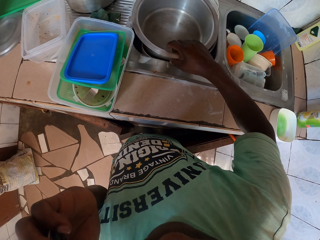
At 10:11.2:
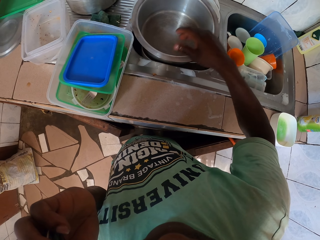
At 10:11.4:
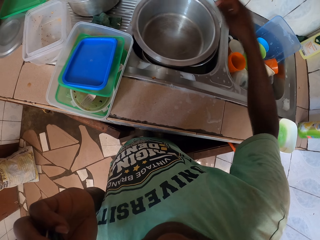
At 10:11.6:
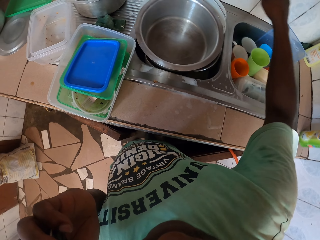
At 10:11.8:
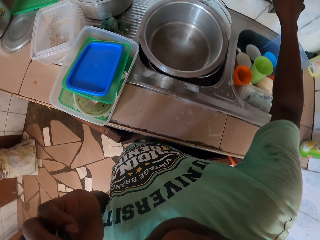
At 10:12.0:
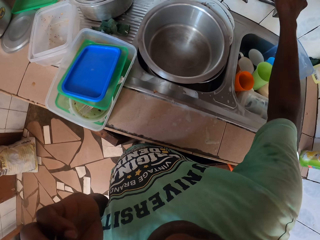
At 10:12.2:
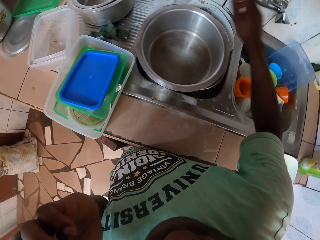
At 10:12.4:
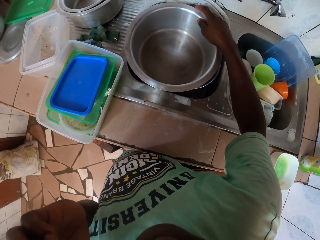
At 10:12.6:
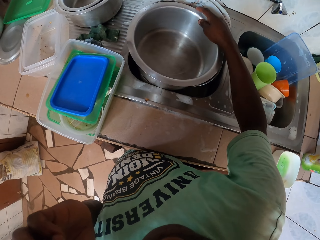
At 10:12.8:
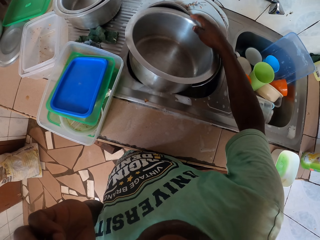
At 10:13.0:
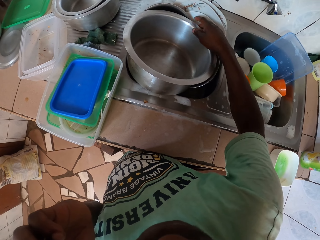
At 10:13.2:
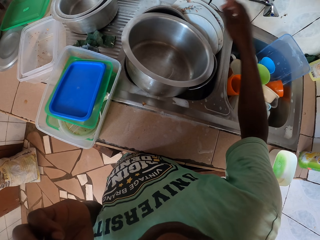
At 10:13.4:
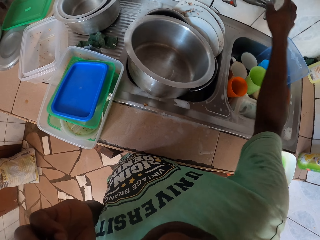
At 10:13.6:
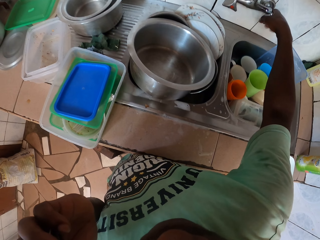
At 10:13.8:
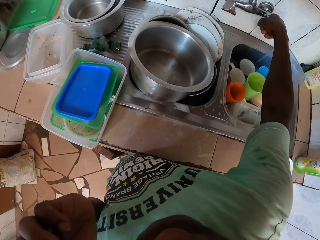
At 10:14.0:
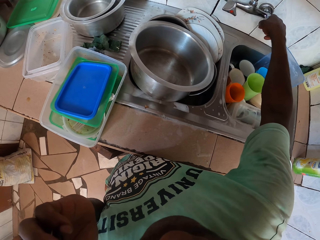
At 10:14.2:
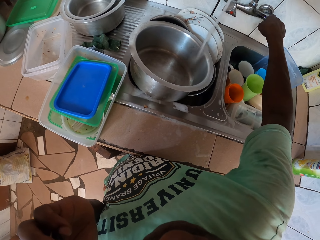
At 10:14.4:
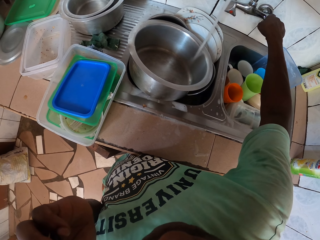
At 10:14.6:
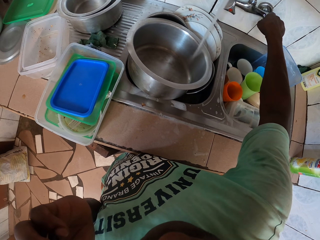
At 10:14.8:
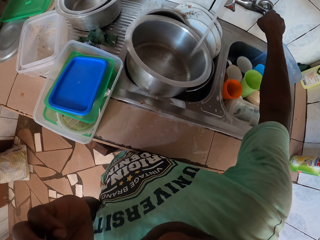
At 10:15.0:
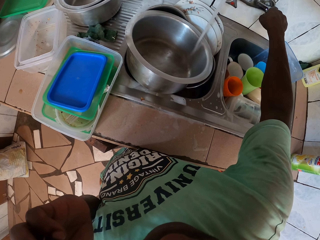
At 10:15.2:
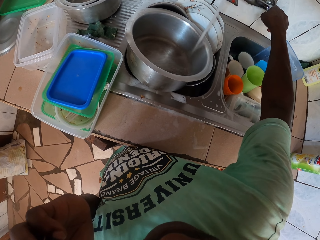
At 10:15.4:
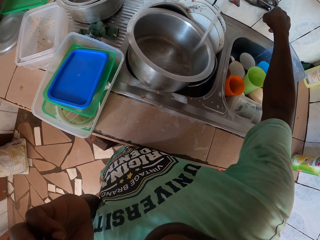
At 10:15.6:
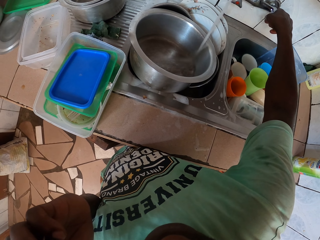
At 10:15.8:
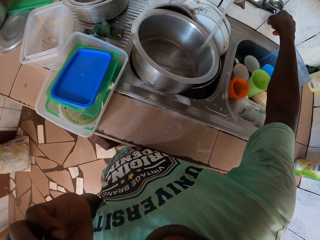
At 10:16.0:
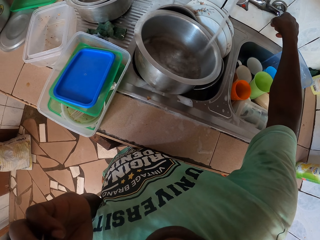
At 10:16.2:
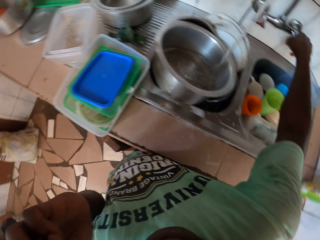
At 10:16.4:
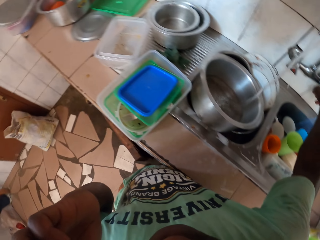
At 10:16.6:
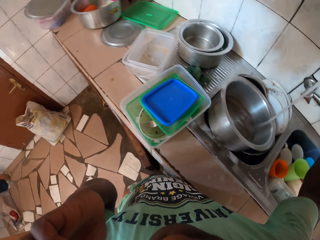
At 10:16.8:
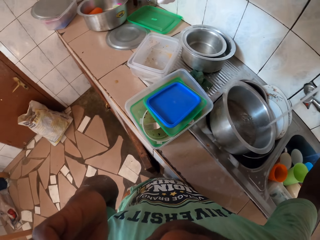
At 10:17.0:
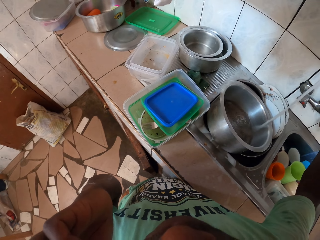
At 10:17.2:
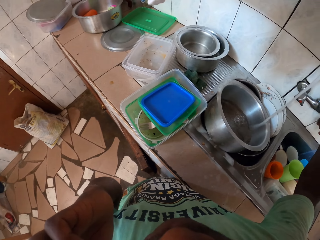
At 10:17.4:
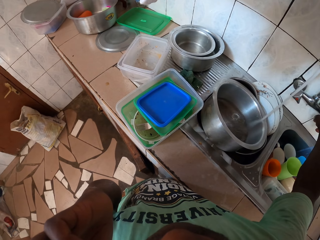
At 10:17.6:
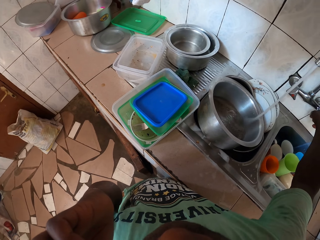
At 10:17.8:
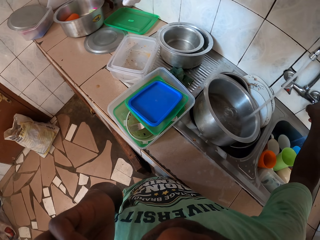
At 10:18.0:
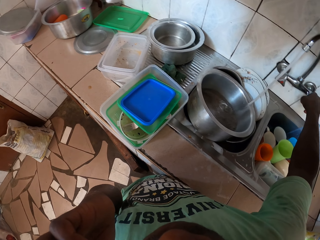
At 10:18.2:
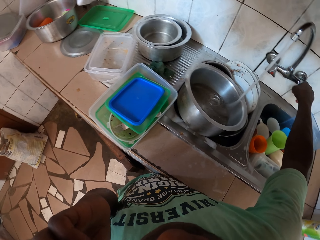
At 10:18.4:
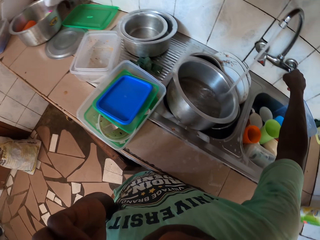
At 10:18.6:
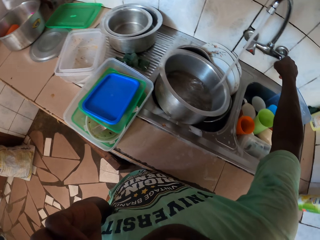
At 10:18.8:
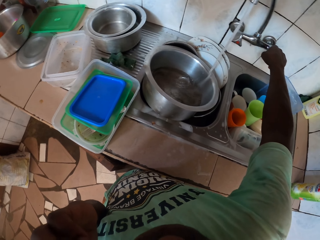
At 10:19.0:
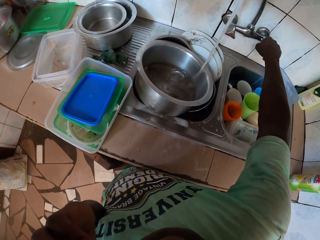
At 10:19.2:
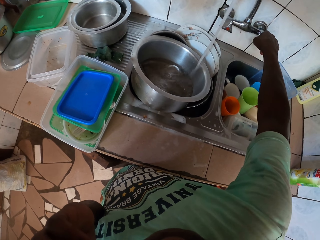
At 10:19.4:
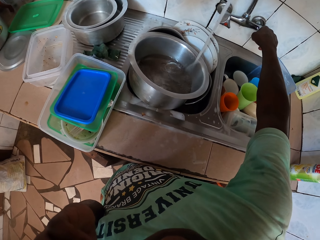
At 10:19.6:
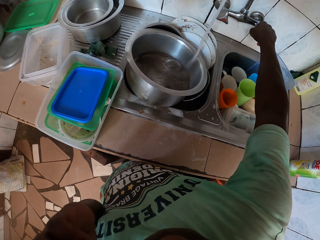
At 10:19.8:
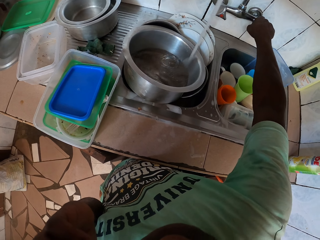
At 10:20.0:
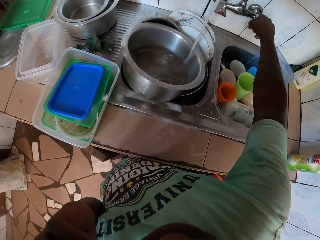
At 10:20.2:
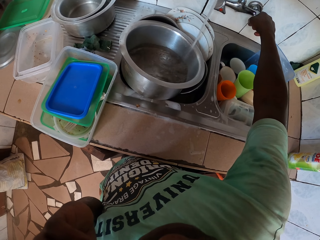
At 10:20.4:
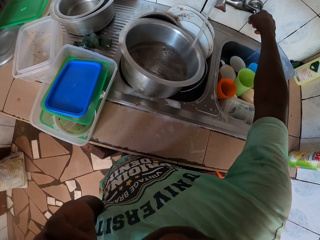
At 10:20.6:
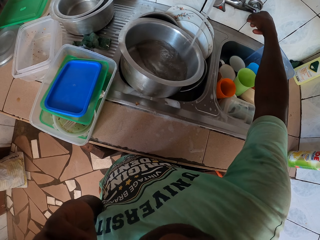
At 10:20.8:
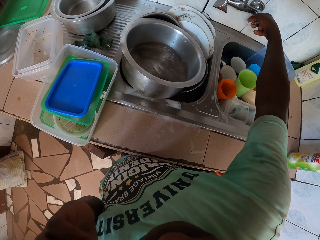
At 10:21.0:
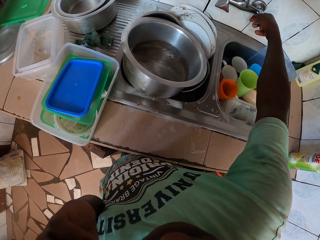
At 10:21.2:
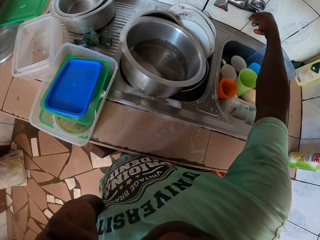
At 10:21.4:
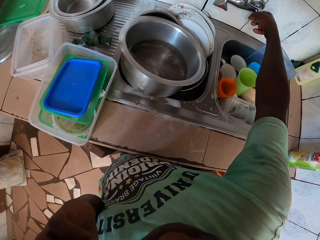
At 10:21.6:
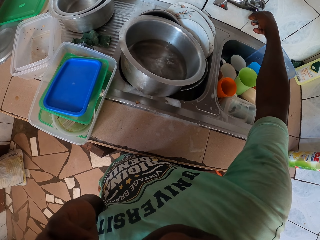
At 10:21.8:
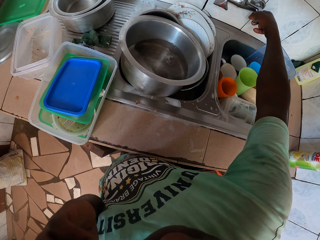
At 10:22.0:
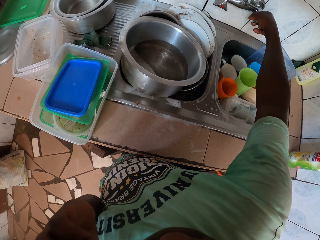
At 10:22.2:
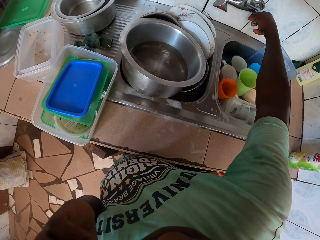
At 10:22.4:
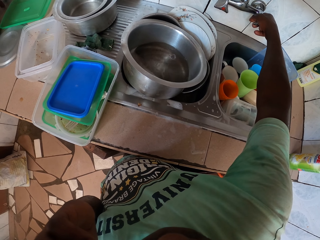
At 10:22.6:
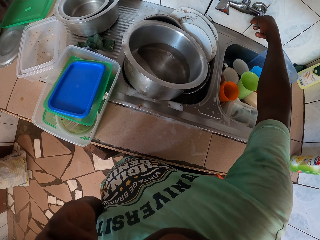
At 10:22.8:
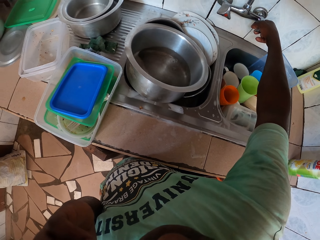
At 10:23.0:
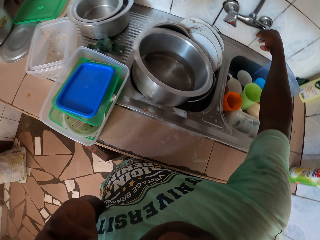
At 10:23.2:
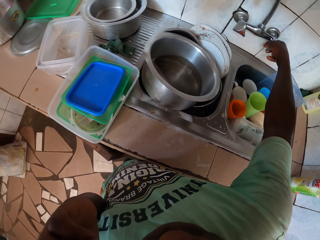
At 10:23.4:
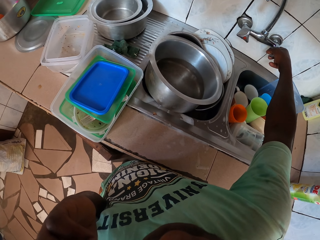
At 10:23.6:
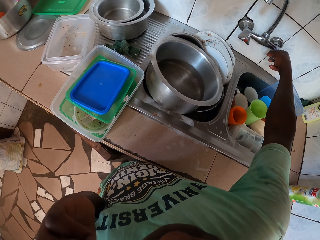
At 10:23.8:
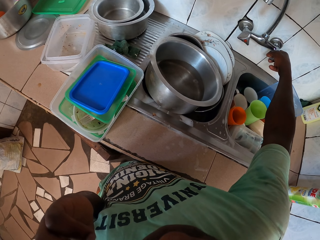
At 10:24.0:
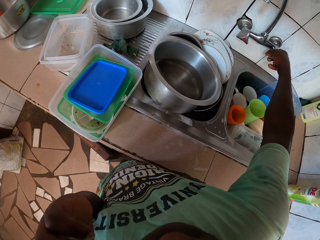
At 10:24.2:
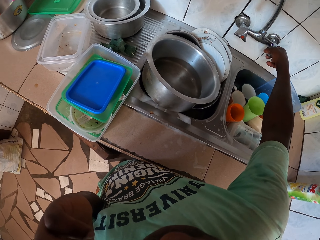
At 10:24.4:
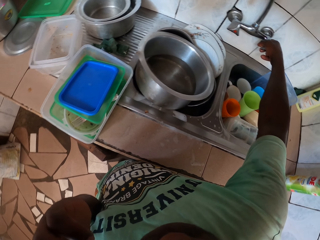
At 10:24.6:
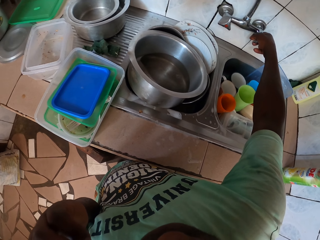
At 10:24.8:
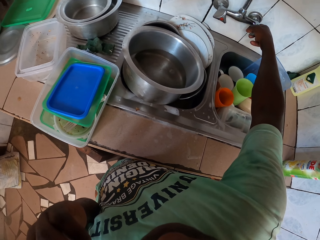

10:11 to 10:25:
The camera wearer opens the tap. They close the tap.

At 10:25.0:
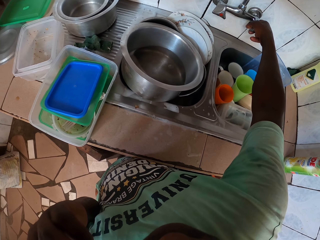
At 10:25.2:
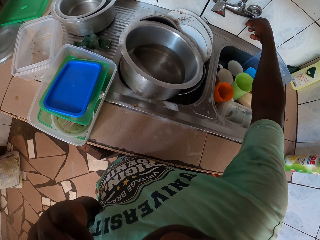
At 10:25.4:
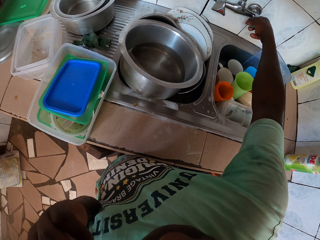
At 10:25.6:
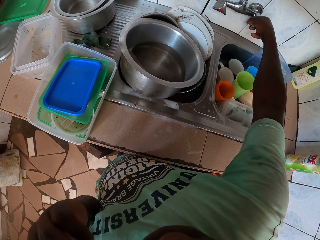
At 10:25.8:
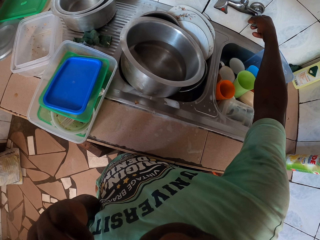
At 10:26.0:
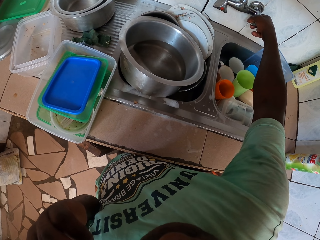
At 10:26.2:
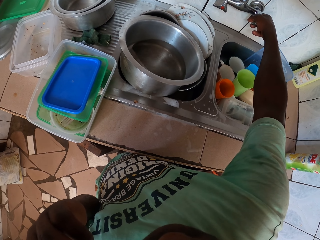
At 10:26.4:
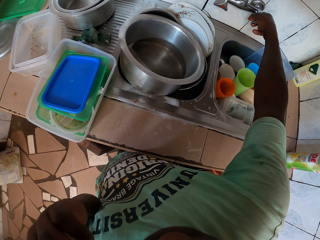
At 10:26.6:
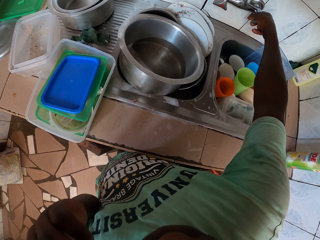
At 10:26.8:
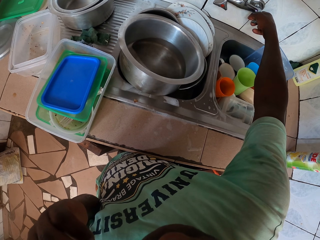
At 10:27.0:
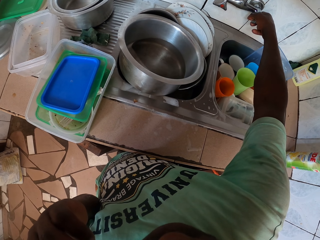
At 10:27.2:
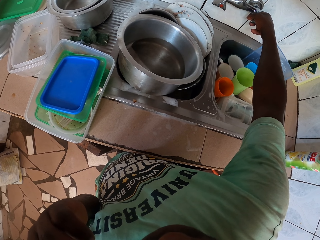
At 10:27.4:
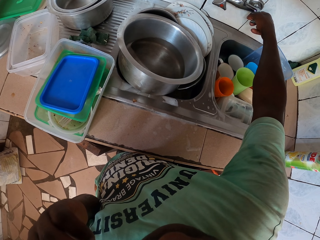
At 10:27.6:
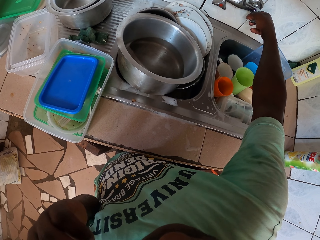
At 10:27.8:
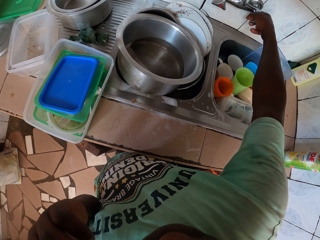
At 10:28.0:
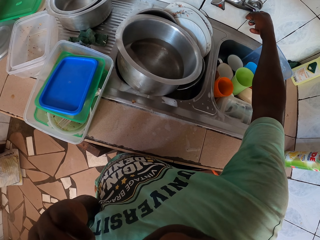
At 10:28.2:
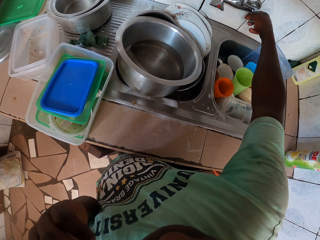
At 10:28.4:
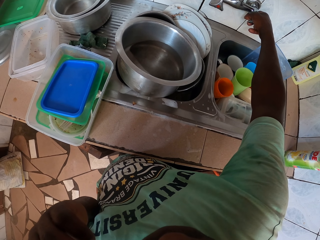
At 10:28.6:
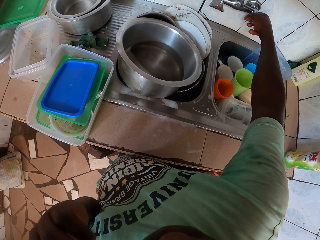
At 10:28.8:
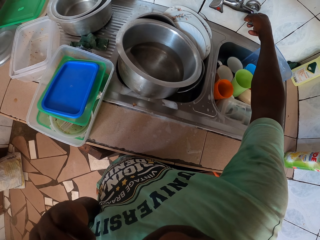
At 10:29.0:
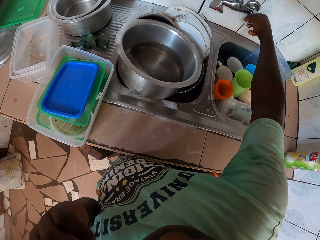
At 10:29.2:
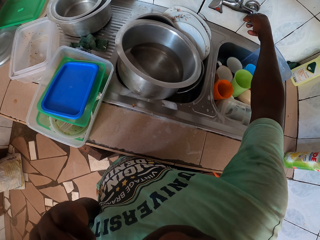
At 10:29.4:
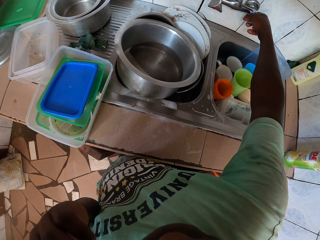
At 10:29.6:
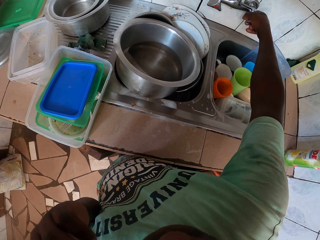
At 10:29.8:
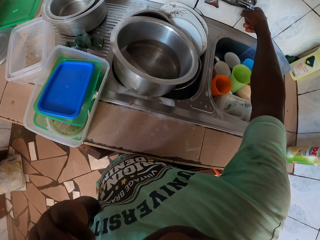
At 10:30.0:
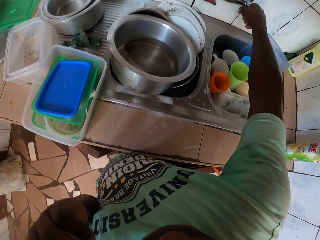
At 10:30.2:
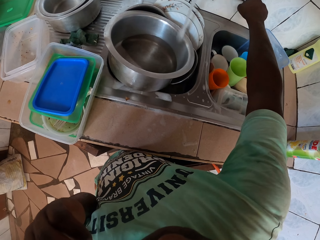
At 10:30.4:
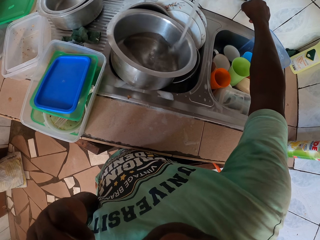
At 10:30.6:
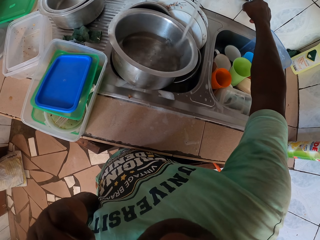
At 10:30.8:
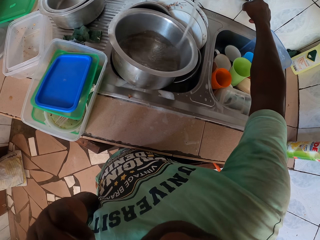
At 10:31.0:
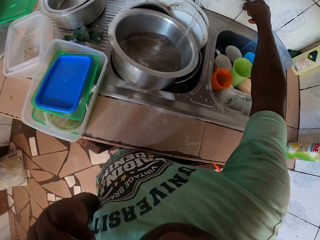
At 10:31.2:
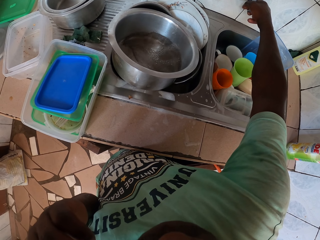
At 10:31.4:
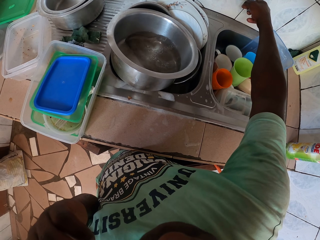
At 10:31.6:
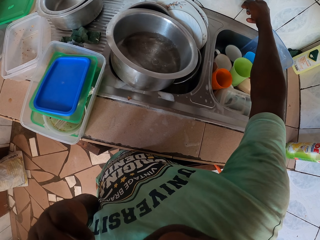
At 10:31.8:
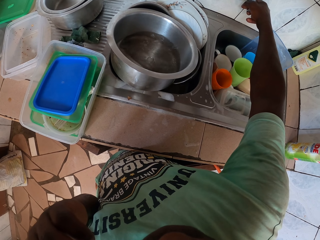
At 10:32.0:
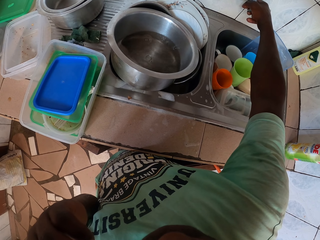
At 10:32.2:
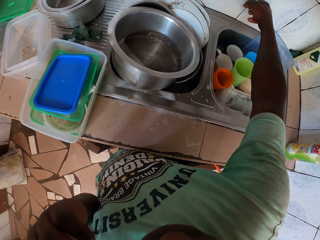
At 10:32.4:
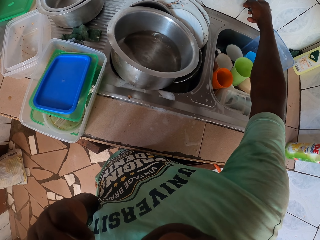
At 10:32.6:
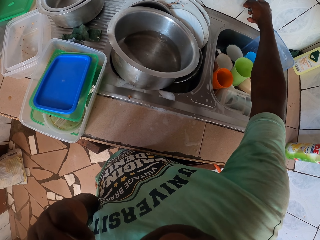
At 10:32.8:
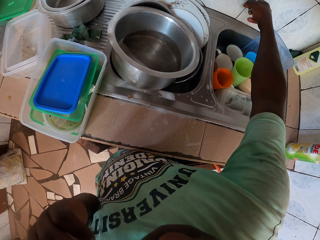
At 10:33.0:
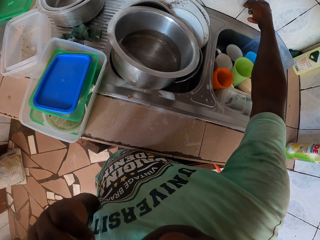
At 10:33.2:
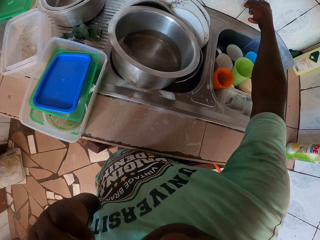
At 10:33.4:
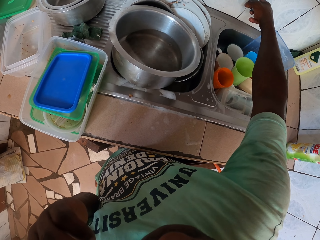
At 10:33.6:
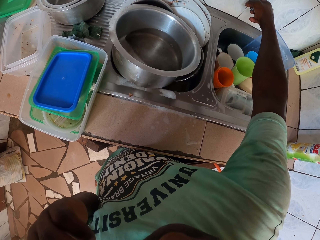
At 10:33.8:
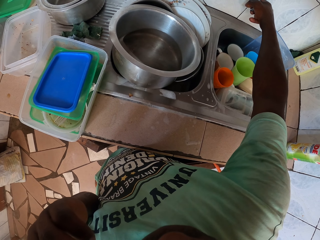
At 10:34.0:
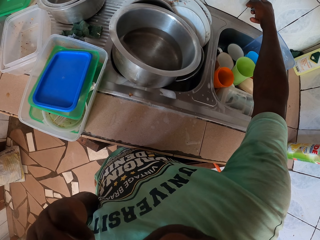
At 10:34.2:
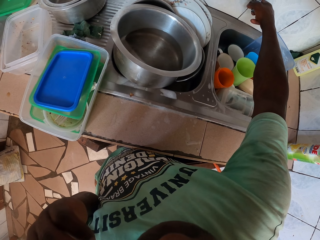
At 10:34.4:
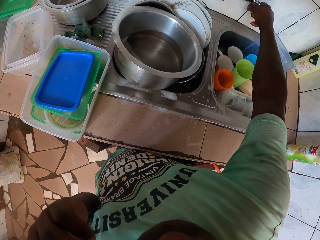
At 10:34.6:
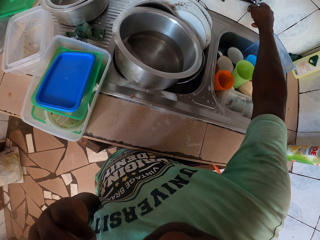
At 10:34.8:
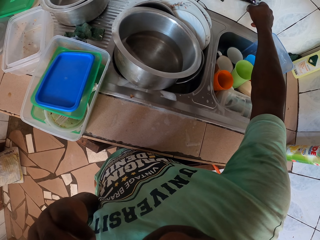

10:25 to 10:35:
The camera wearer looks on the cooking pot. They open the tap. They close the tap.
